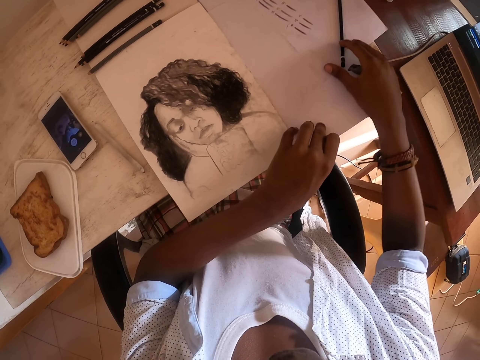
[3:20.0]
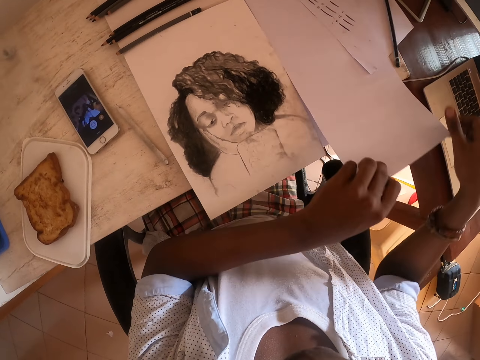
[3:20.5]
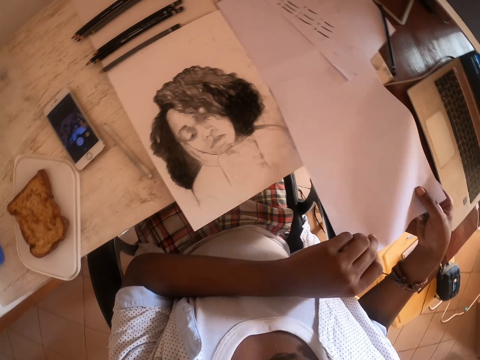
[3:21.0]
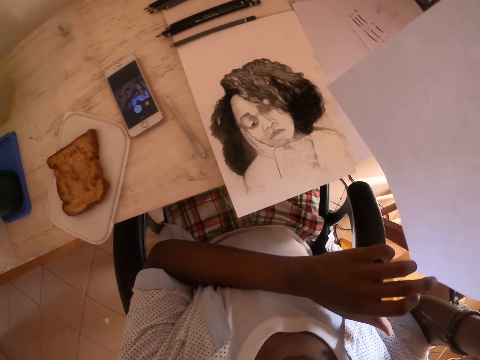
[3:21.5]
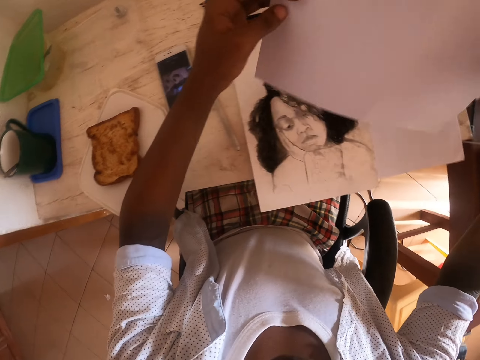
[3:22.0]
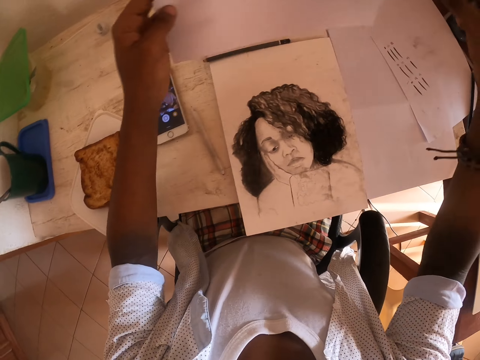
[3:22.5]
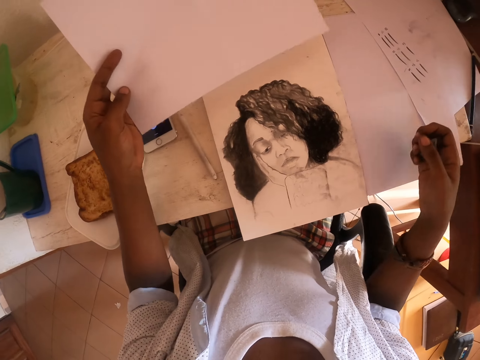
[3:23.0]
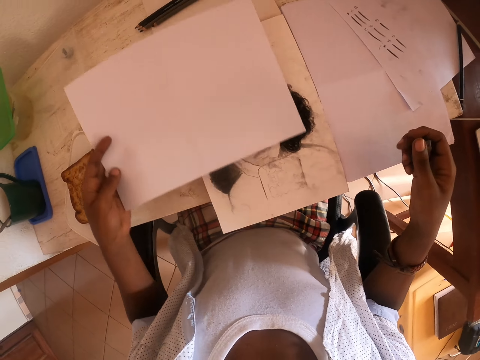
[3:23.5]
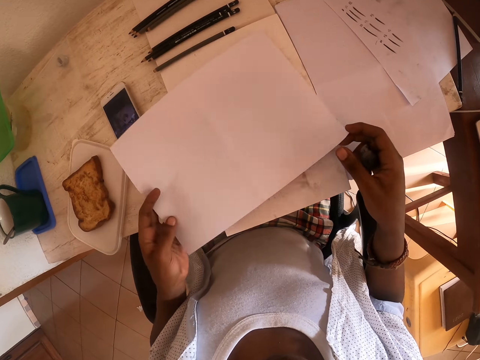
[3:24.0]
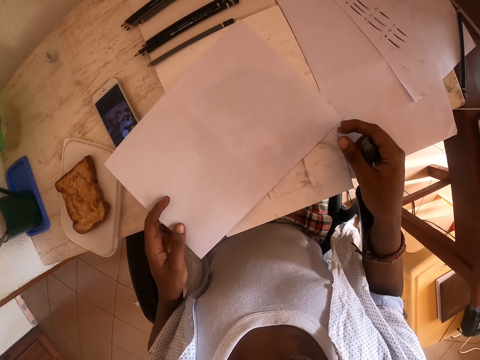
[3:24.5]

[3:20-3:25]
The camera wearer puts a clean paper on top of the drawing.

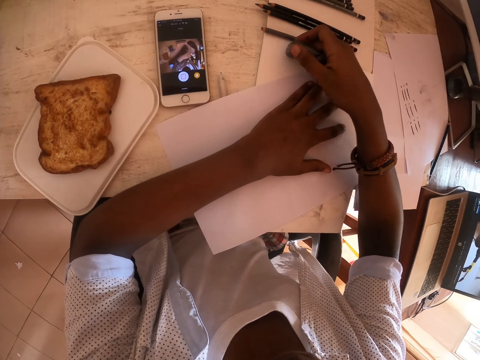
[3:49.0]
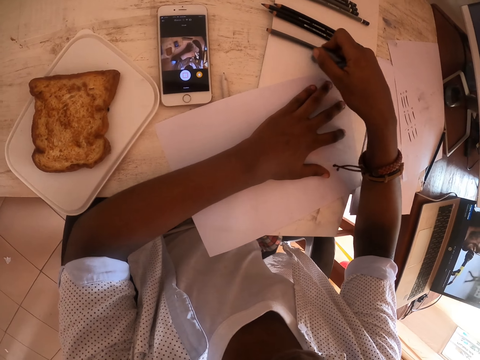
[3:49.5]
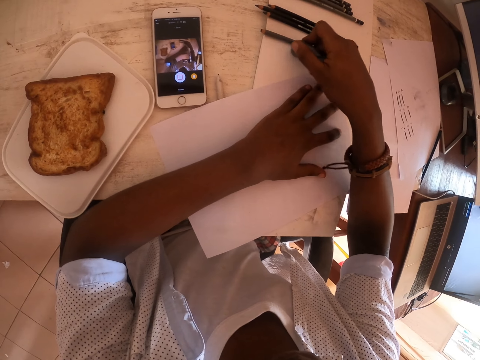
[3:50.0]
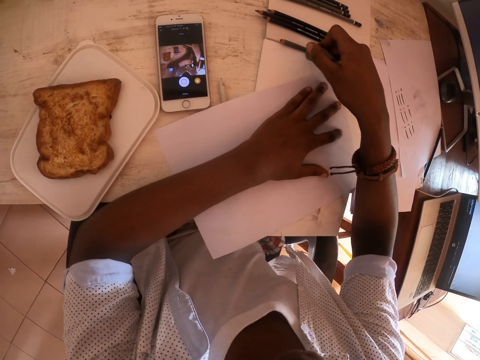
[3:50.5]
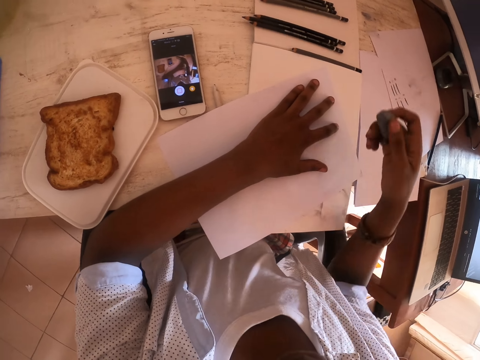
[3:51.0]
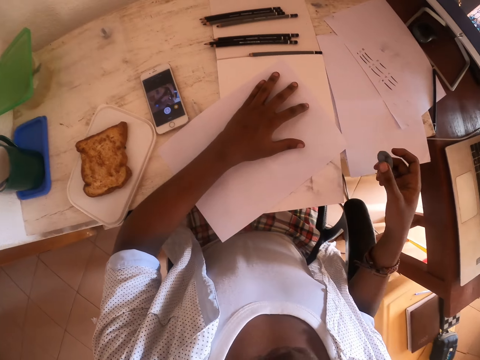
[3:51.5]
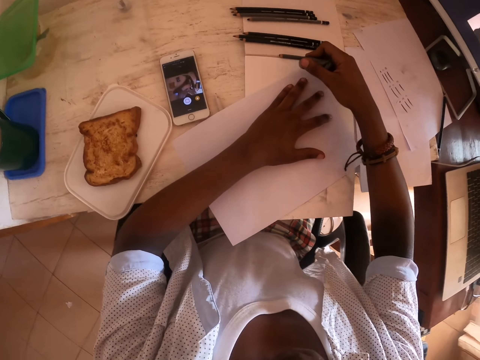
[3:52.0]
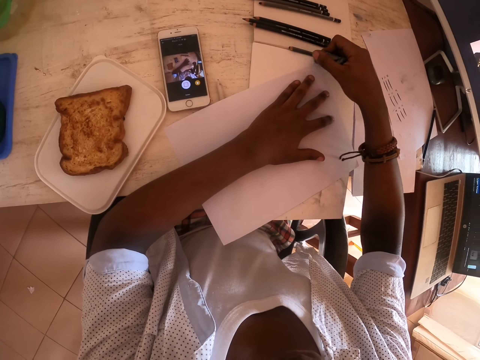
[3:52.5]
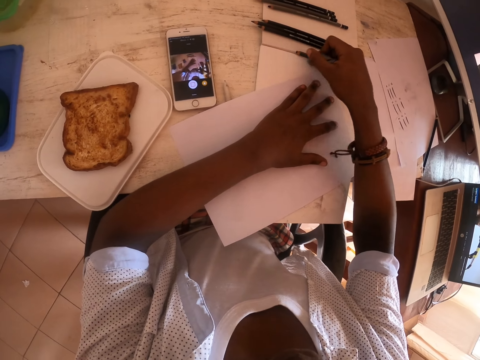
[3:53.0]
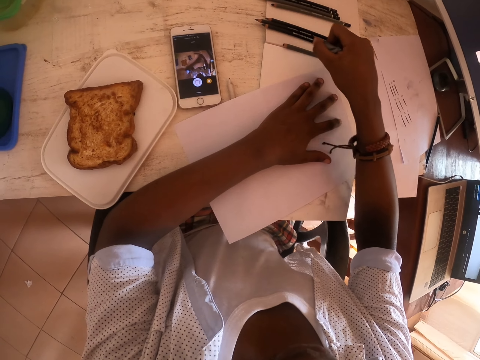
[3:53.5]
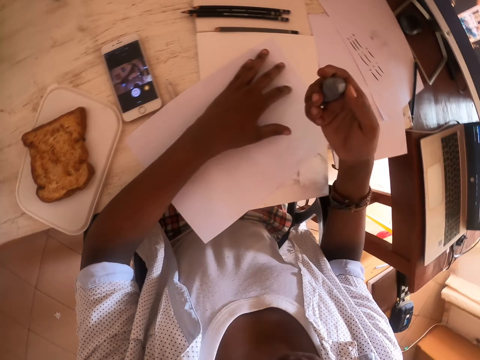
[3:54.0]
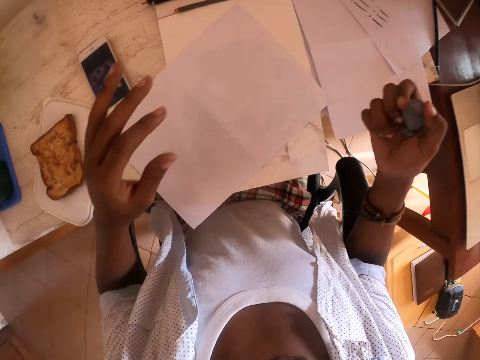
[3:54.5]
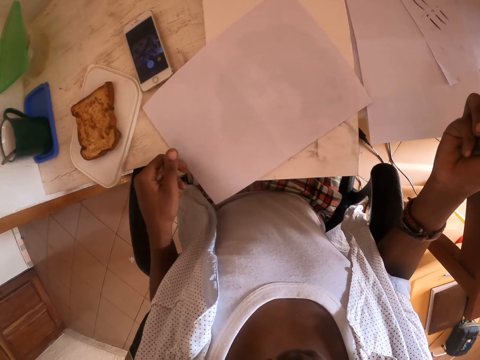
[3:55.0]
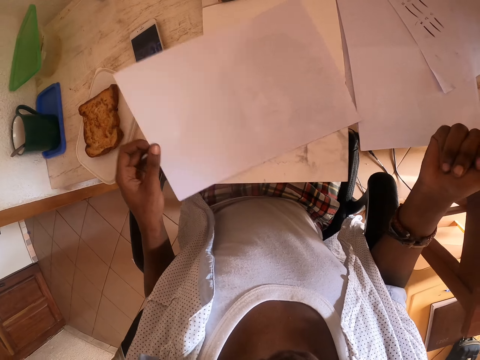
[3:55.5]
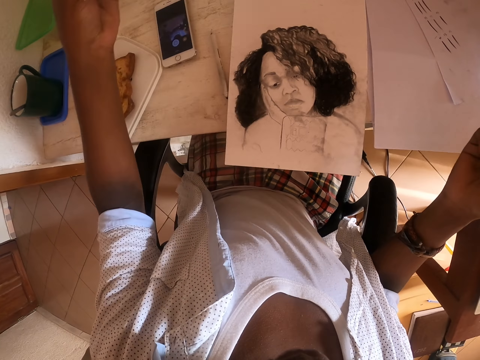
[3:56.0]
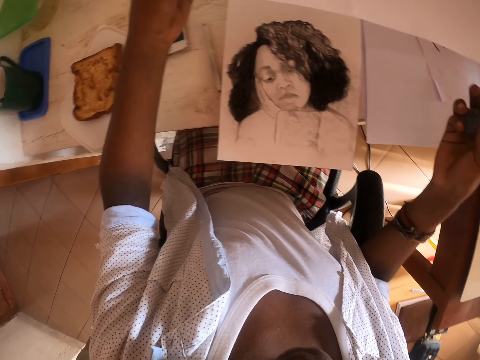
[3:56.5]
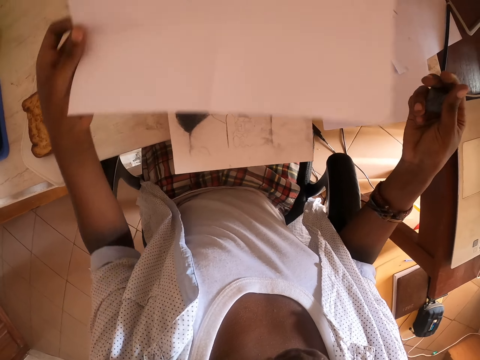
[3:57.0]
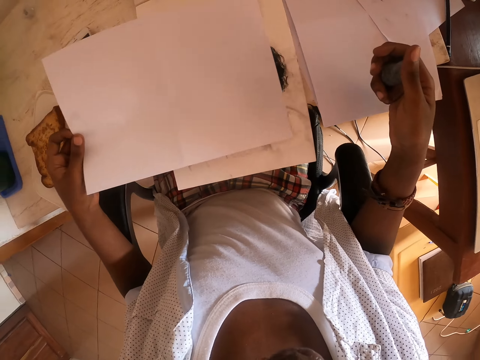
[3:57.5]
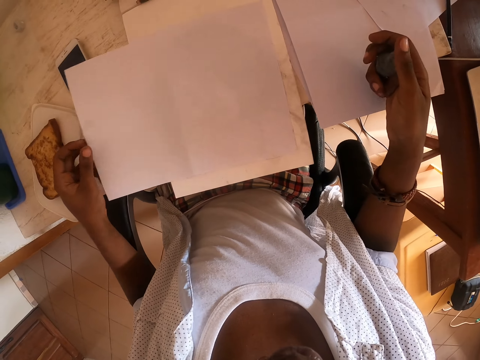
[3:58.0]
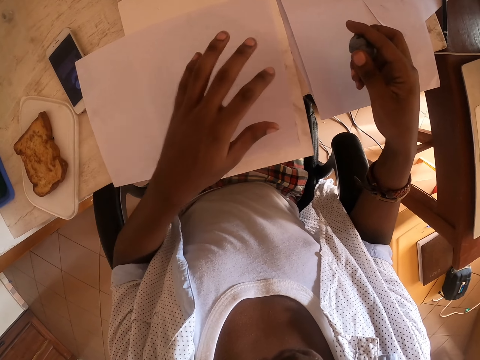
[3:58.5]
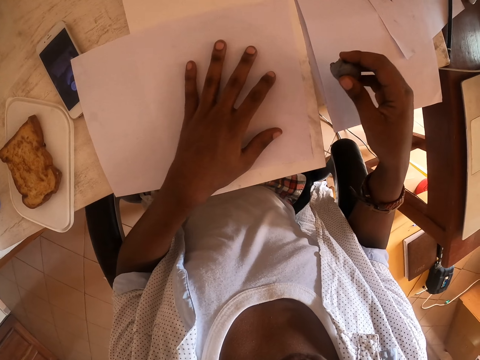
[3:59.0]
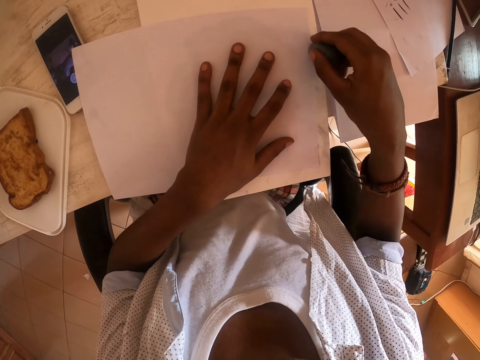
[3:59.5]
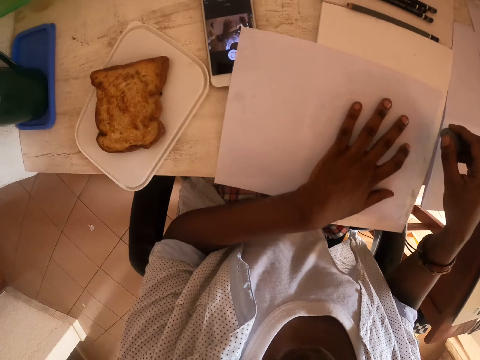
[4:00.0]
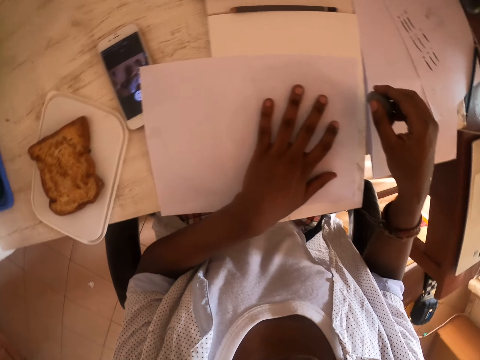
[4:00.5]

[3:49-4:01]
The camera wearer rubs alongside the picture. They remove the paper from the picture. They cover the photo.

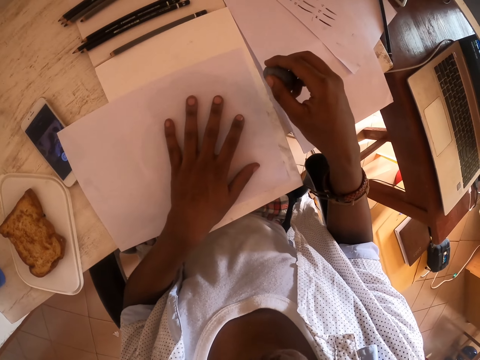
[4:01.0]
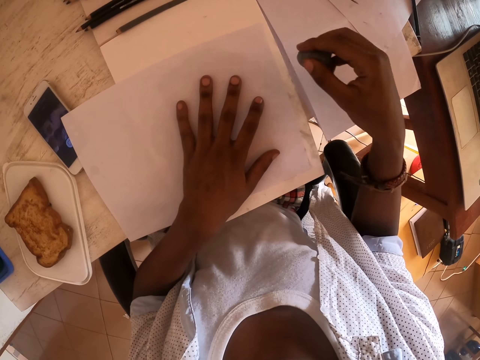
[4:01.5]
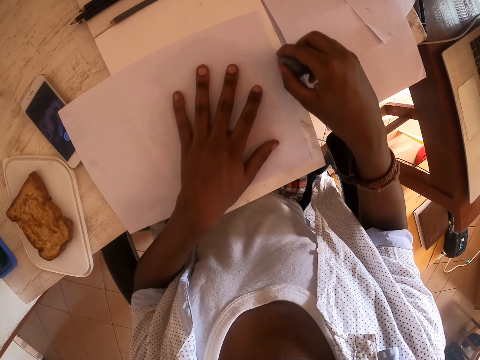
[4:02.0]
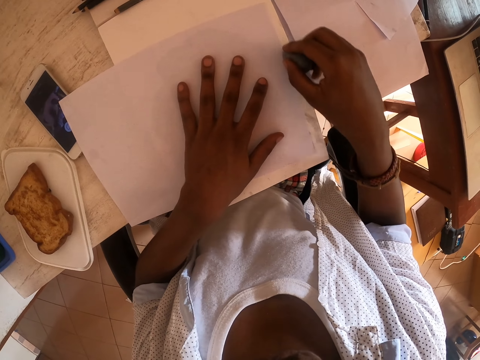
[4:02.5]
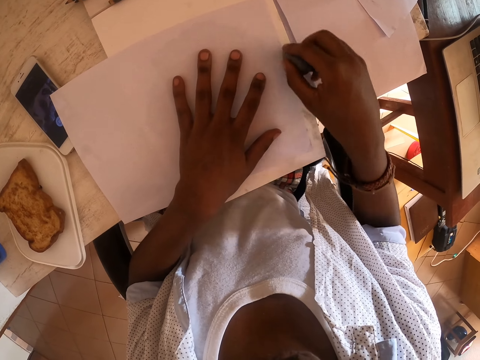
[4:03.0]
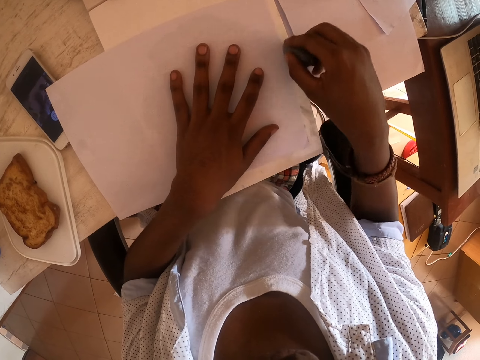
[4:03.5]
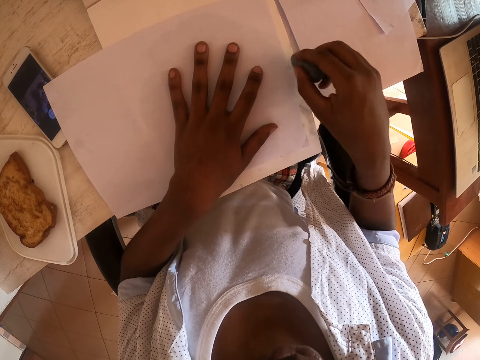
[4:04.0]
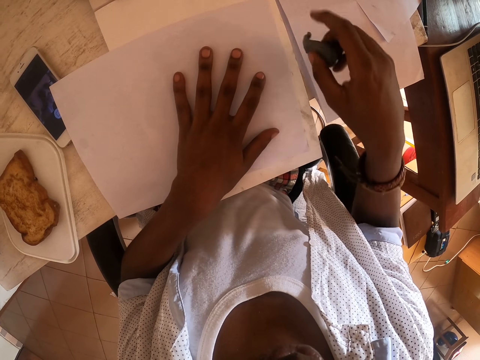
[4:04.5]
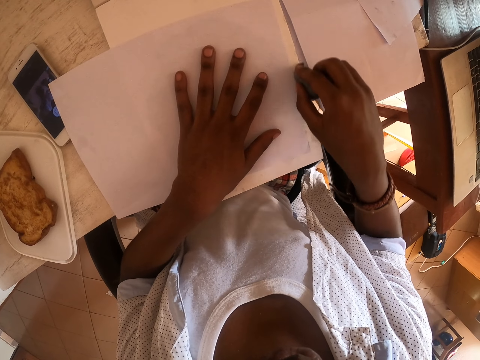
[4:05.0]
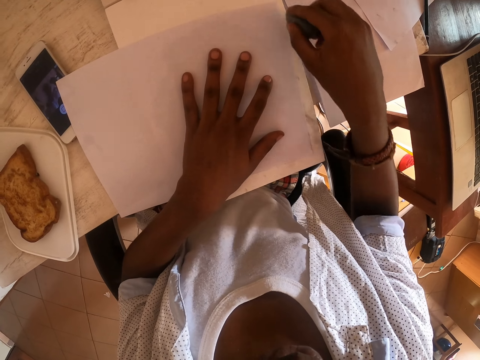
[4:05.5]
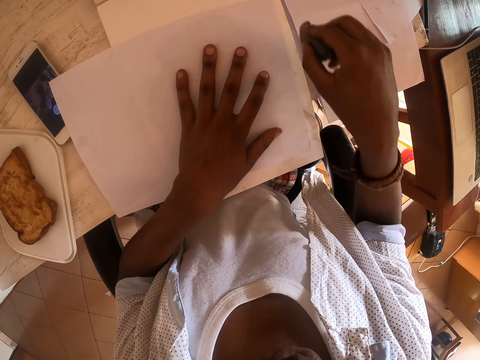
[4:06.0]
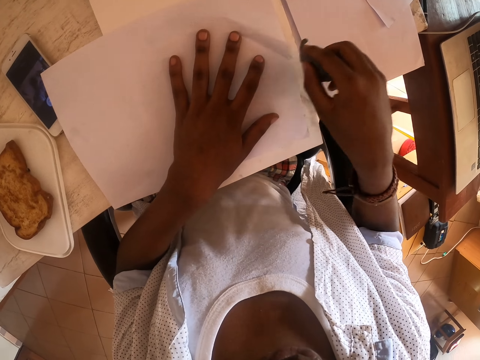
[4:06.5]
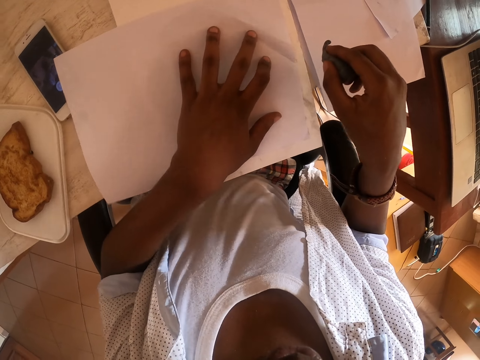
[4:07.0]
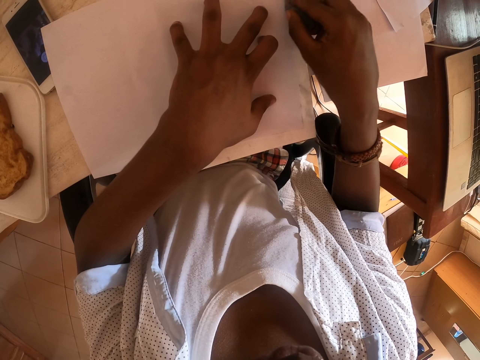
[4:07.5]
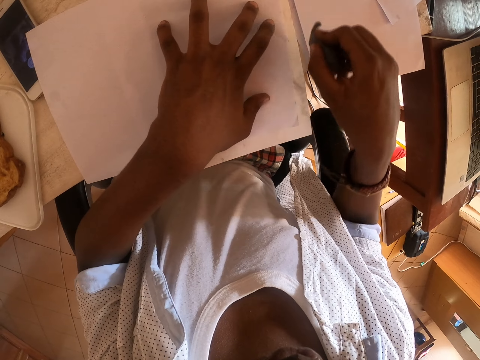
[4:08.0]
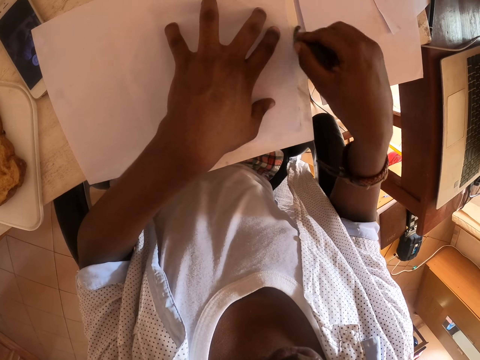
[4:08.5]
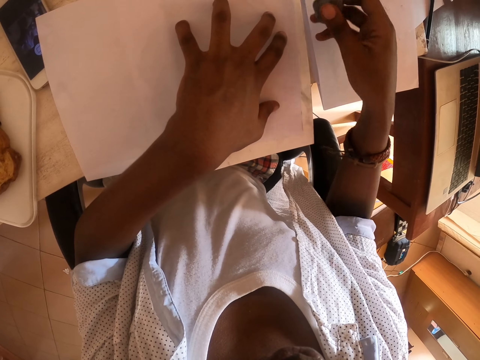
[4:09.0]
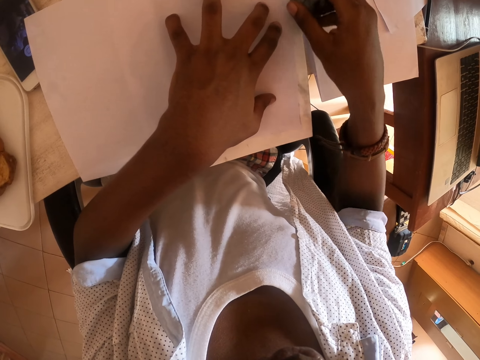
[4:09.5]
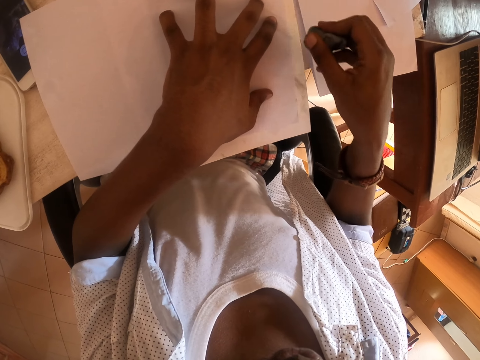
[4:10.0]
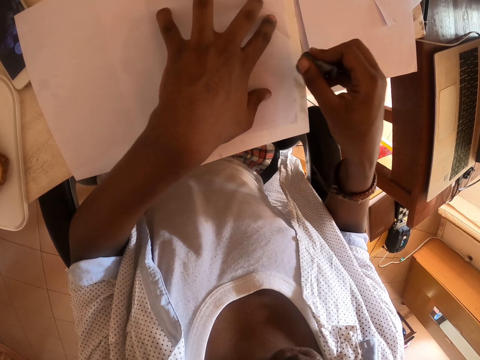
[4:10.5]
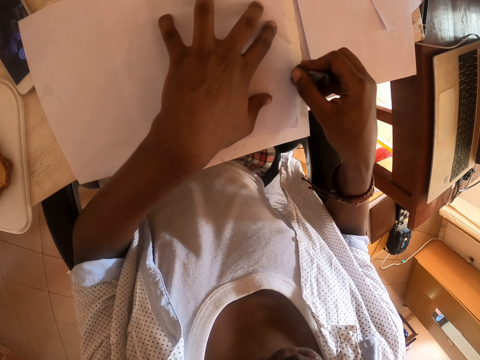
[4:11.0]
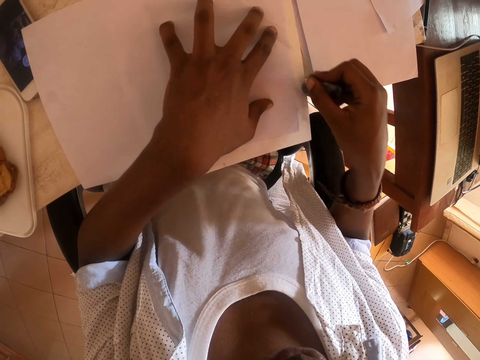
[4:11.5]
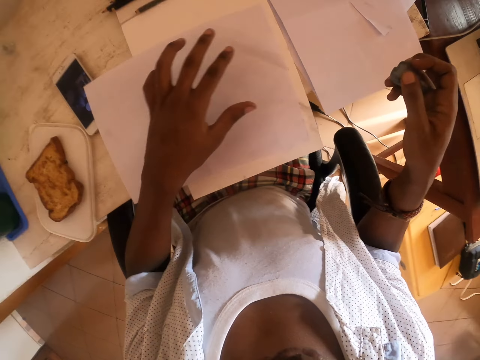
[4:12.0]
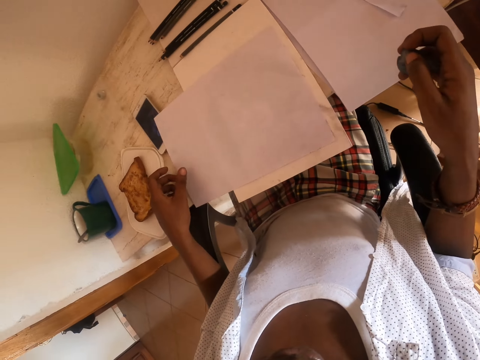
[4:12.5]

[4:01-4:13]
The camera wearer rubs alongside the picture.
